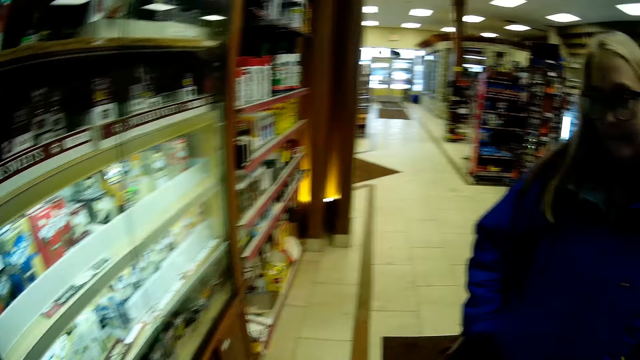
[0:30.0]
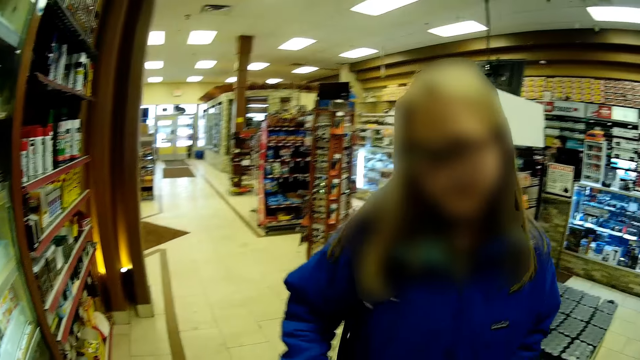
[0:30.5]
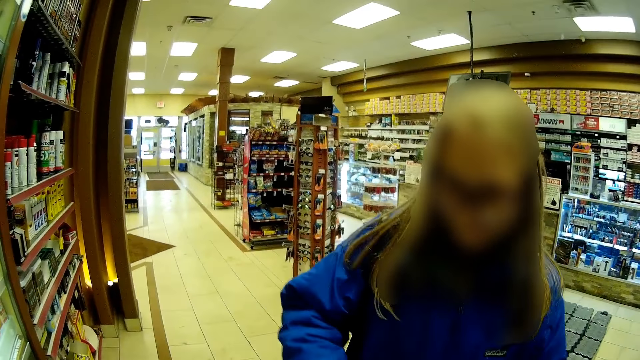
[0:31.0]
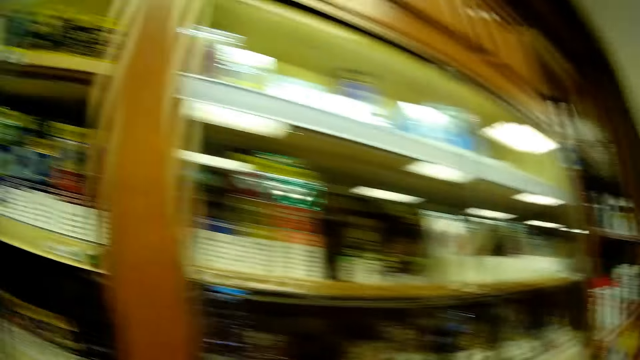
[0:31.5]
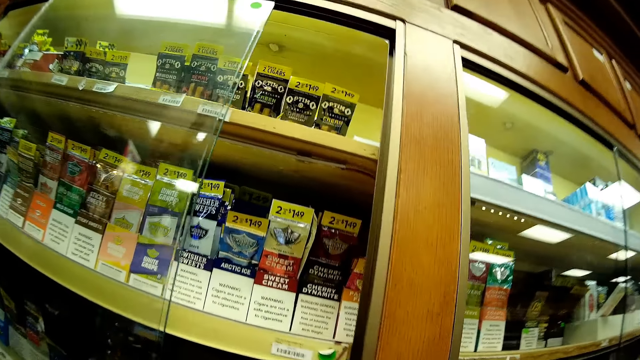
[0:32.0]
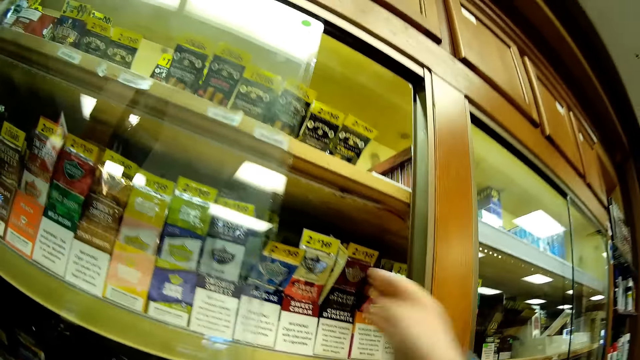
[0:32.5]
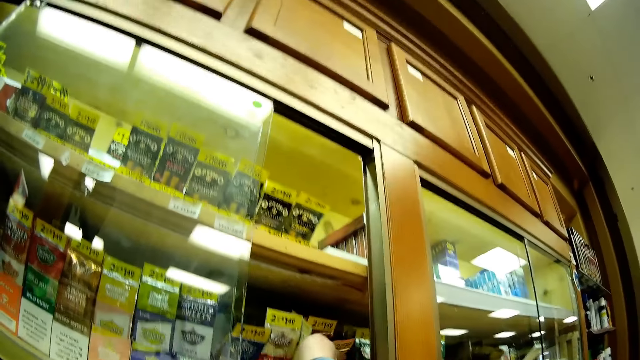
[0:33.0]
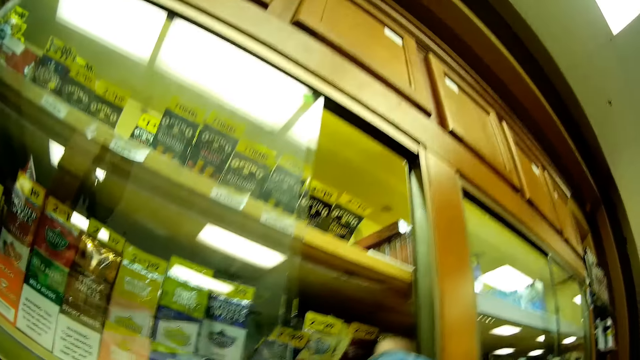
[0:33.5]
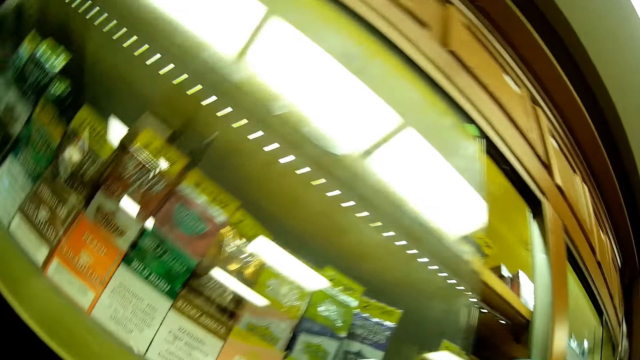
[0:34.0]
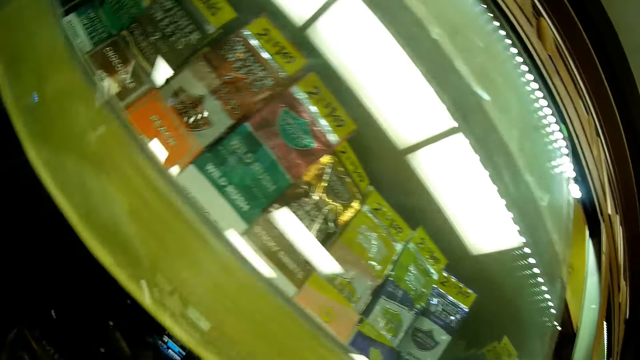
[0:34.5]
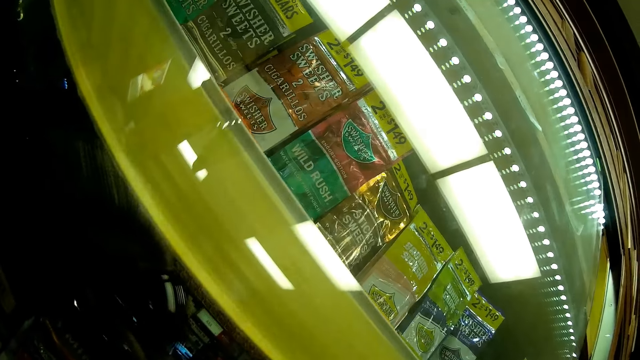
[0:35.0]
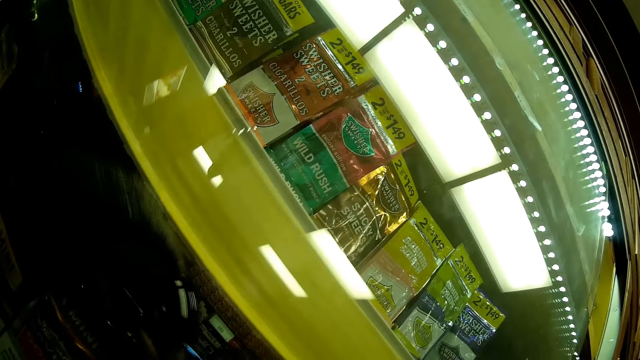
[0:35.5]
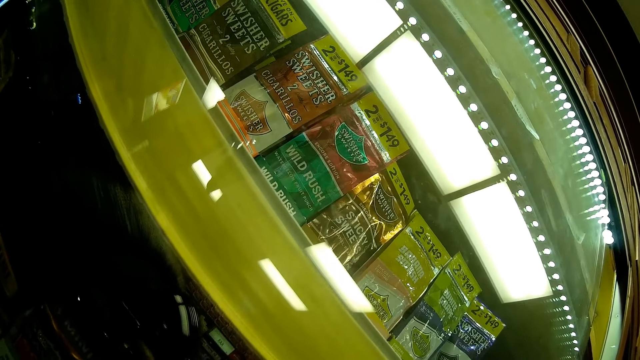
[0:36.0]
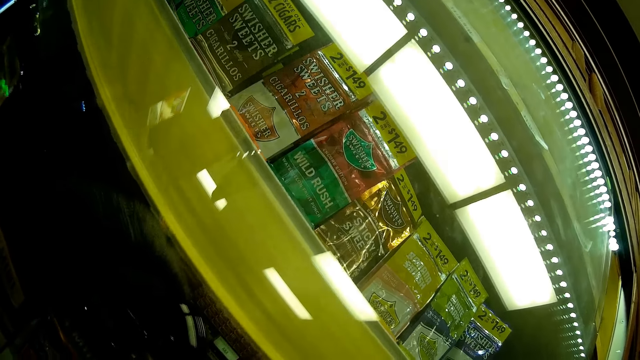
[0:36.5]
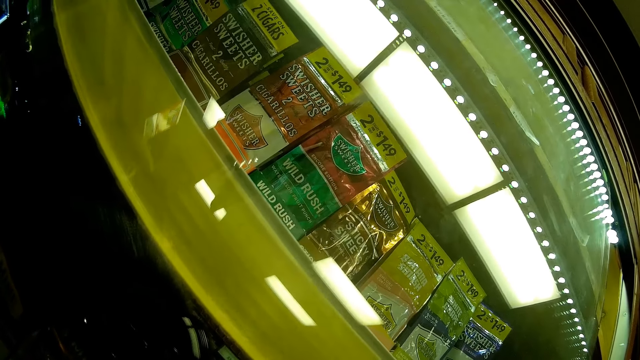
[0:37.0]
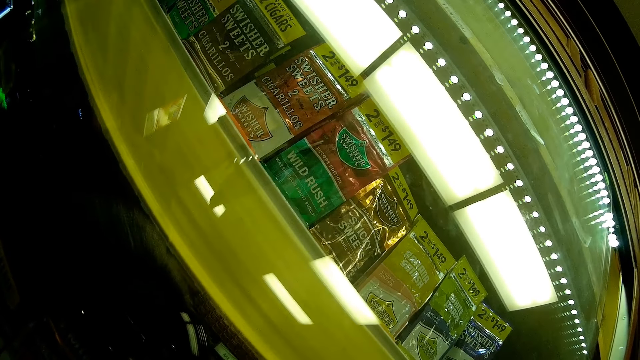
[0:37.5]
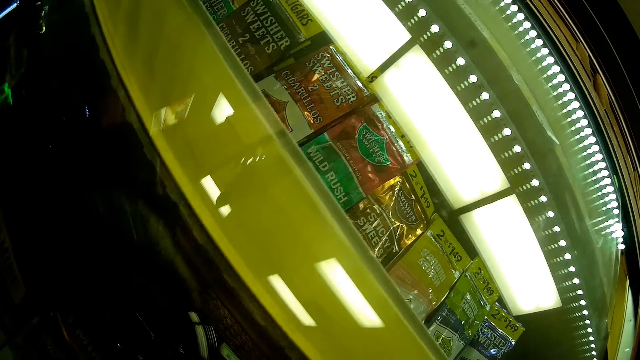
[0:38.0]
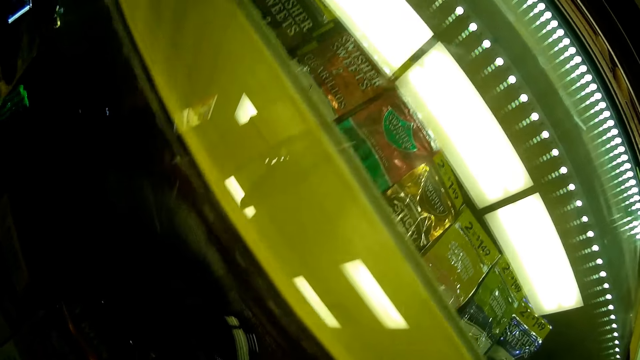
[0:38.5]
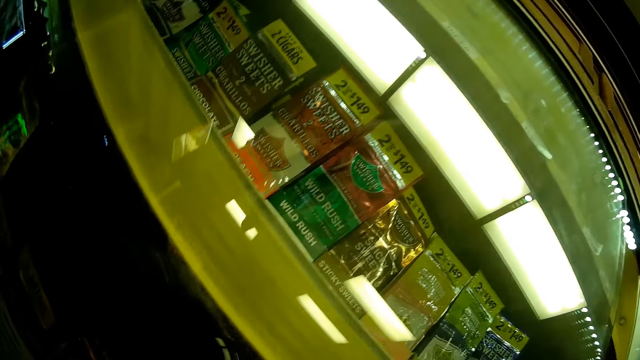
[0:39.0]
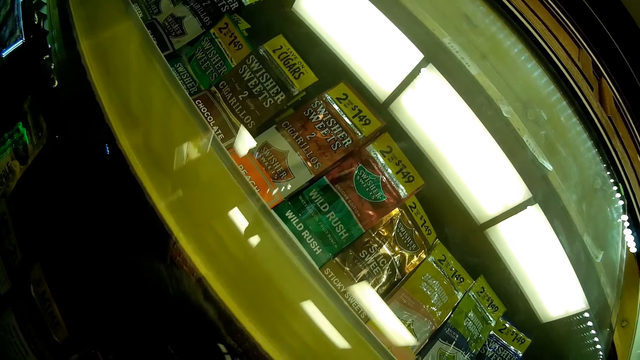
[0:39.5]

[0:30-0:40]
A lady moves the hands. The camera wearer interacts with the lady. She picks the packet. She puts her hand into the shelf. She looks around.

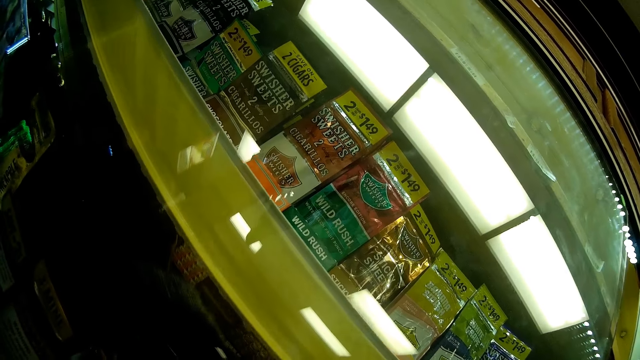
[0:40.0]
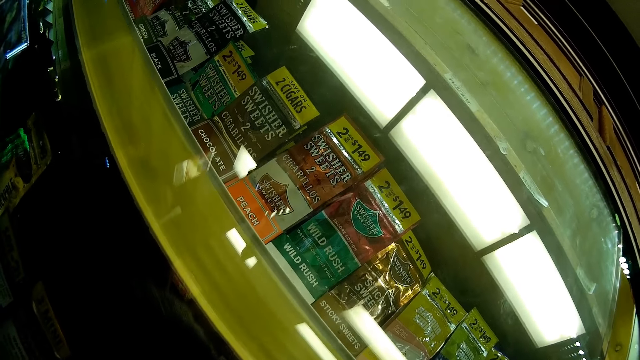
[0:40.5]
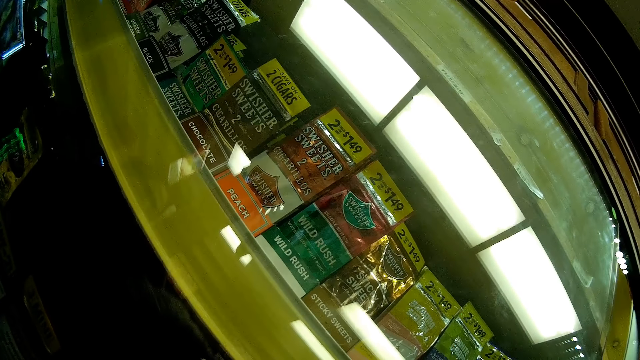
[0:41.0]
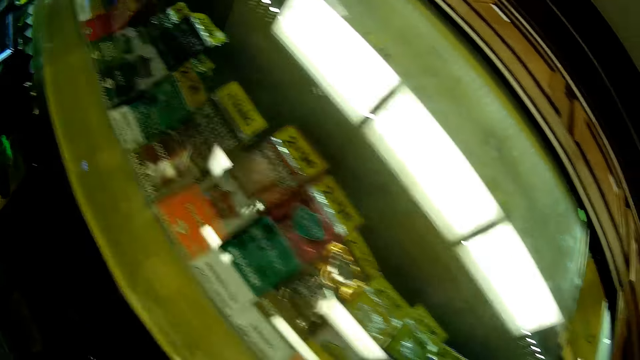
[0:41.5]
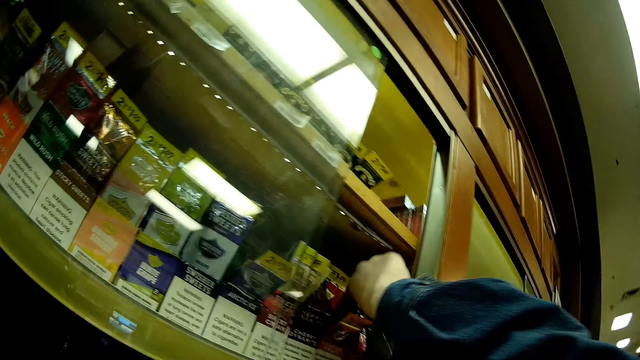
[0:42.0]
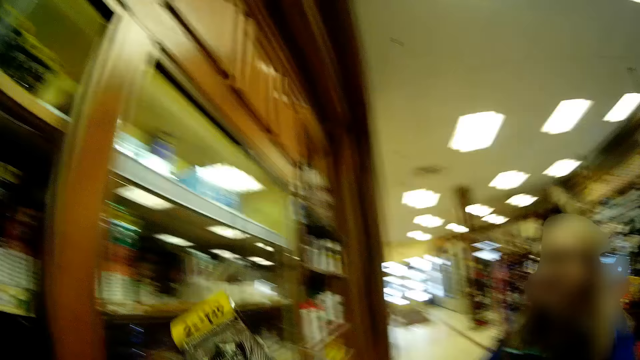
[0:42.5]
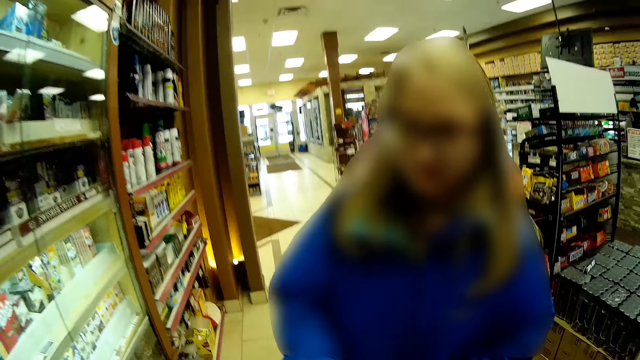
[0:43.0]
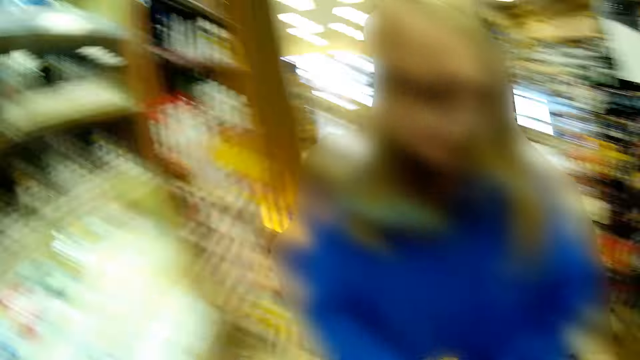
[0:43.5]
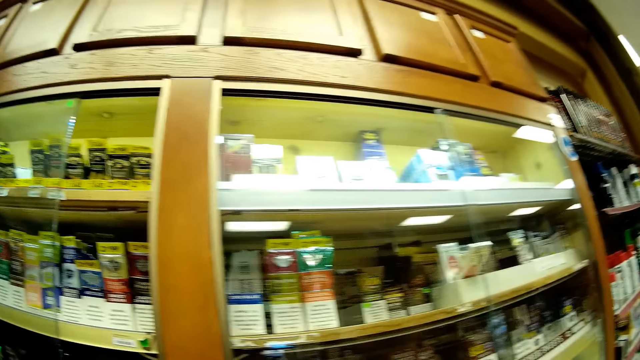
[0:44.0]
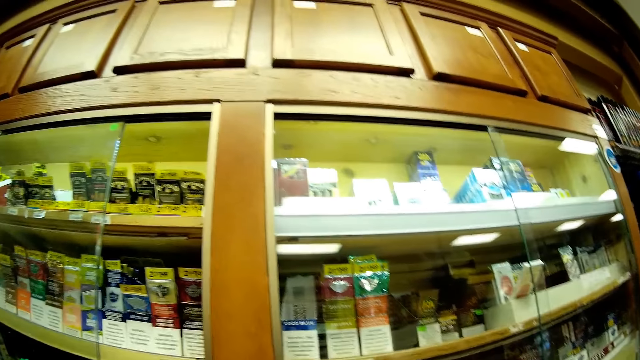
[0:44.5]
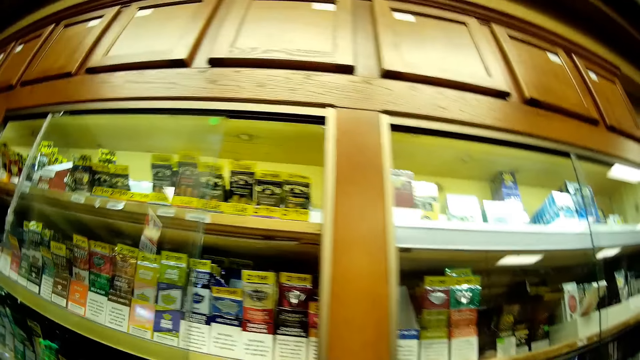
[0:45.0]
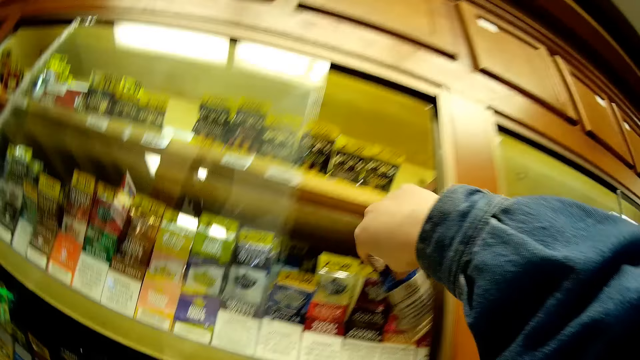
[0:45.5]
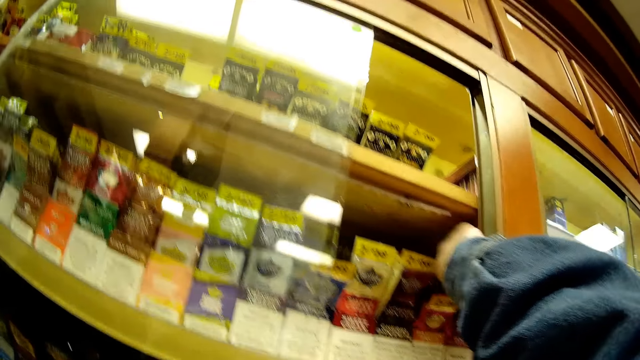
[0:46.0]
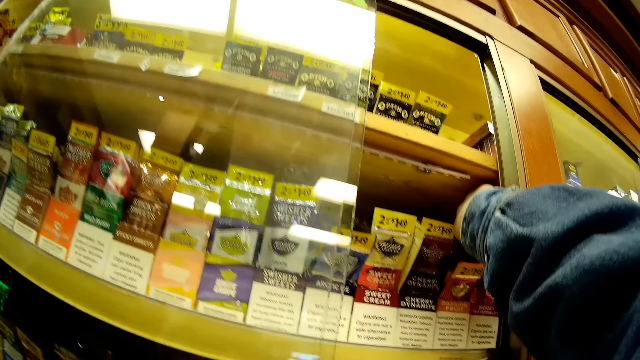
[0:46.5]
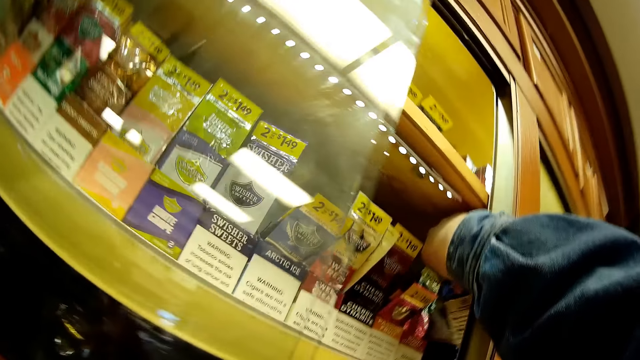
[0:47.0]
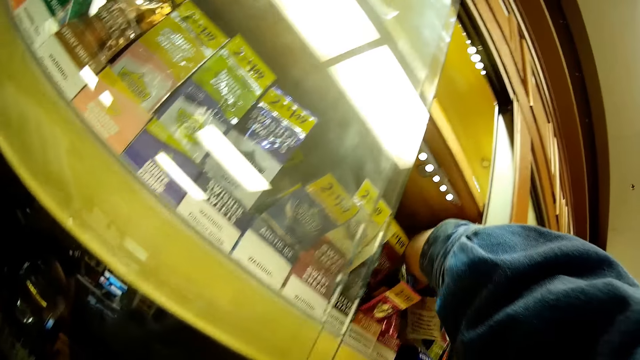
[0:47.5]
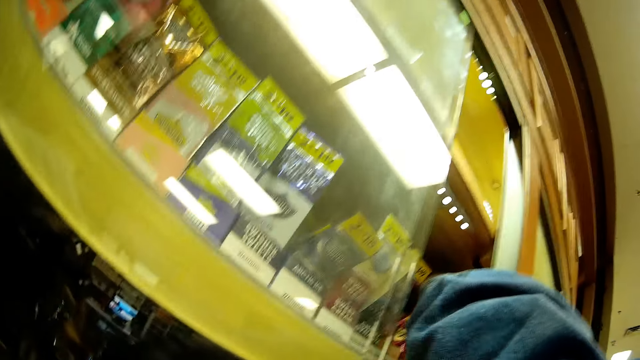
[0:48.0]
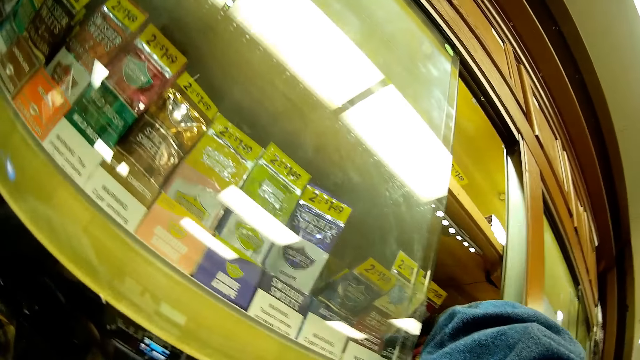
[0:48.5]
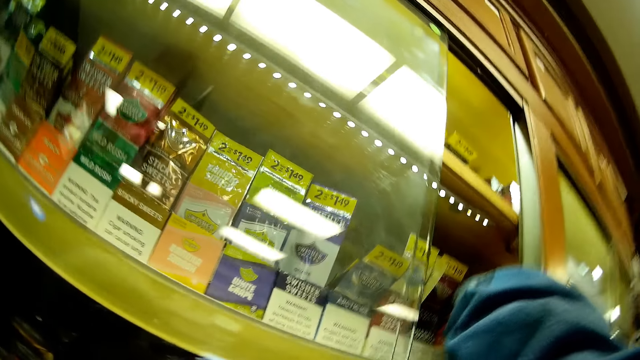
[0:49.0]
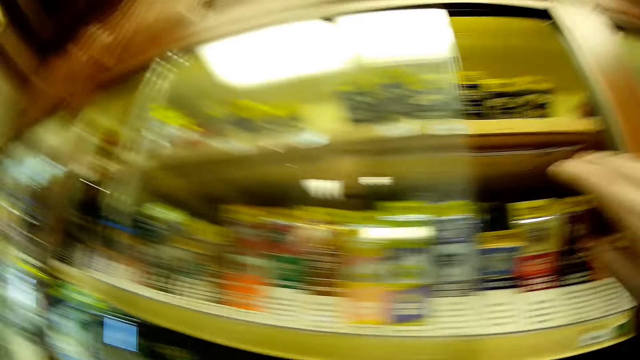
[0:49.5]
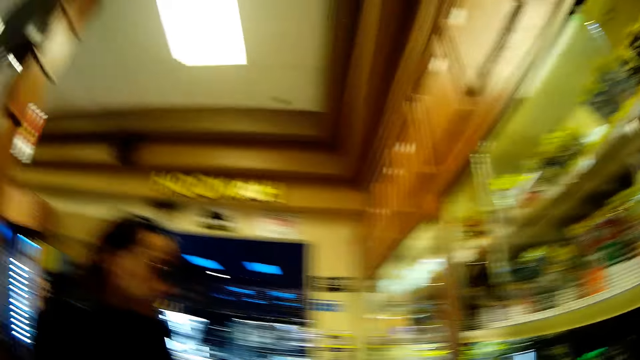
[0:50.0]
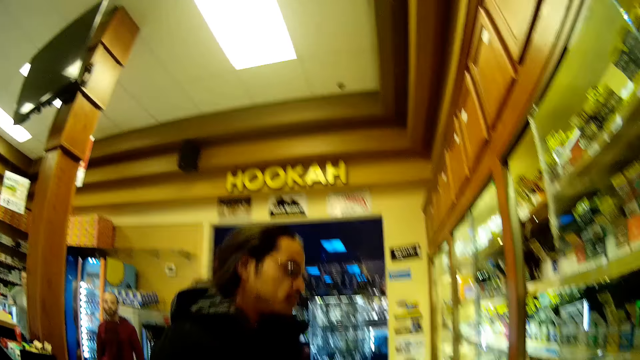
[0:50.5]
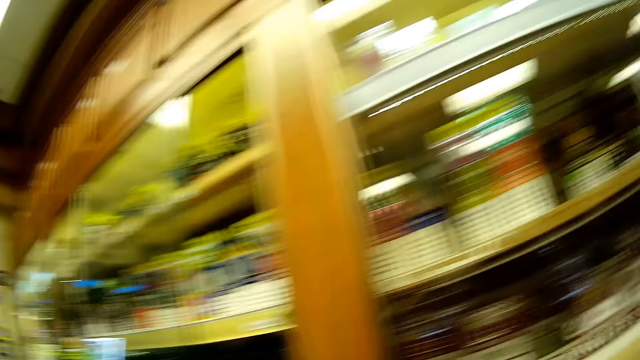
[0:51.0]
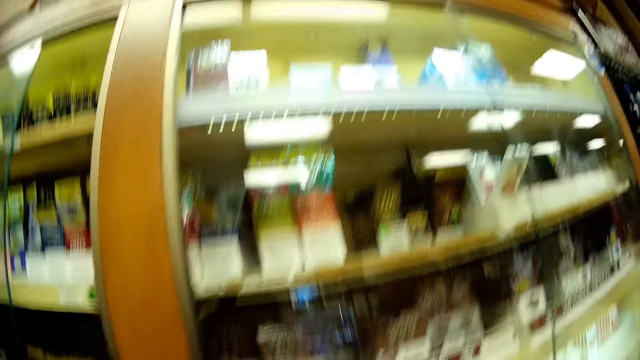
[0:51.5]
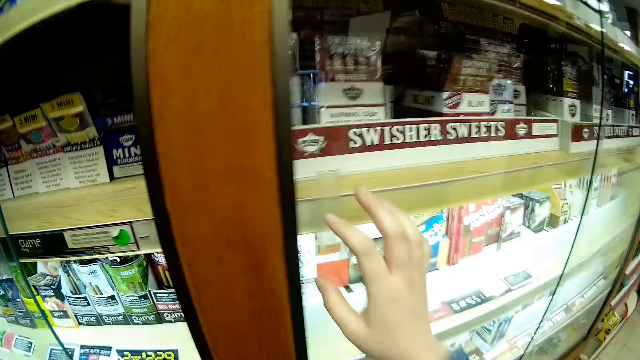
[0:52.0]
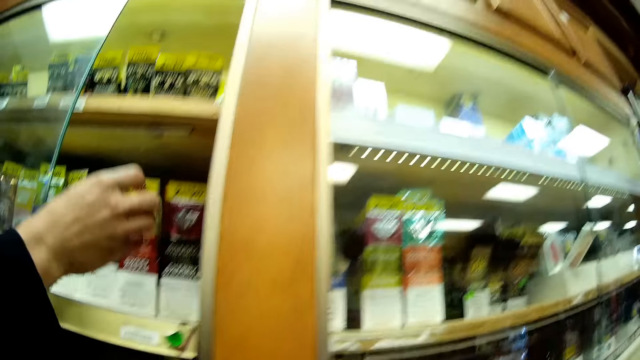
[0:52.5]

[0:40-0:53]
The camera wearer brings out a packet from the shelf. A lady steps forward. The camera wearer puts the packet on the shelf. A man steps forward. The camera wearer looks around.
